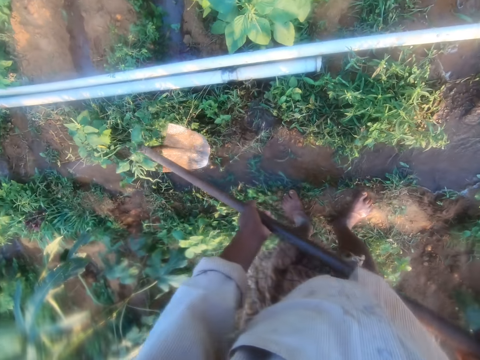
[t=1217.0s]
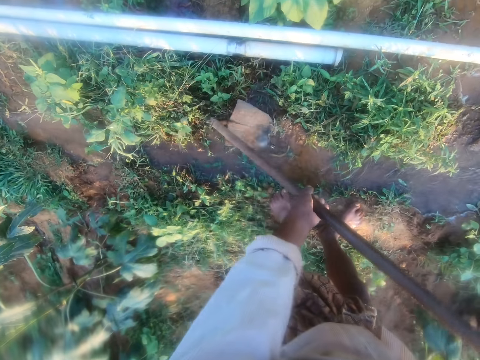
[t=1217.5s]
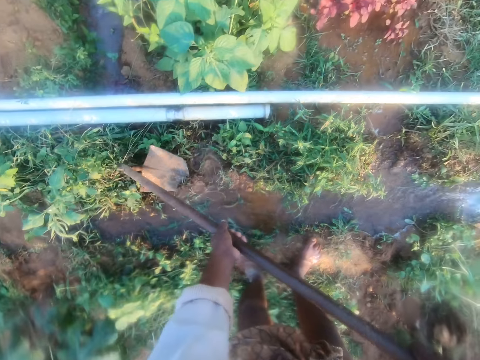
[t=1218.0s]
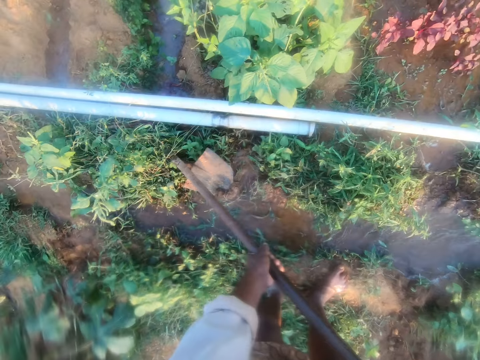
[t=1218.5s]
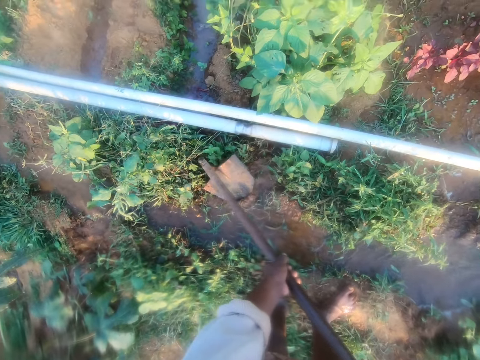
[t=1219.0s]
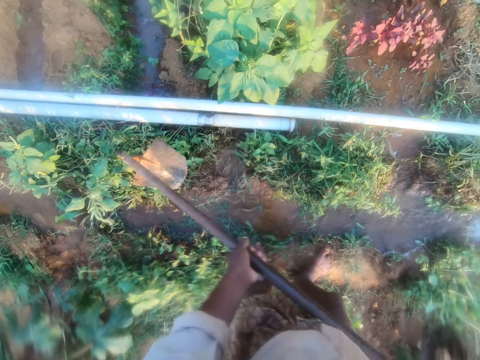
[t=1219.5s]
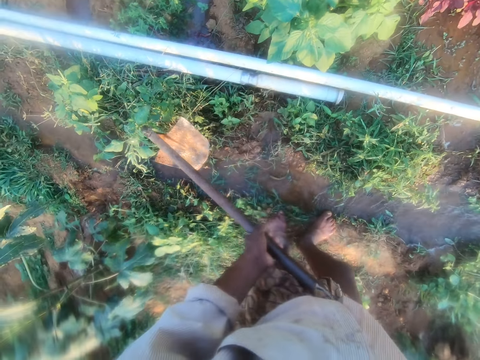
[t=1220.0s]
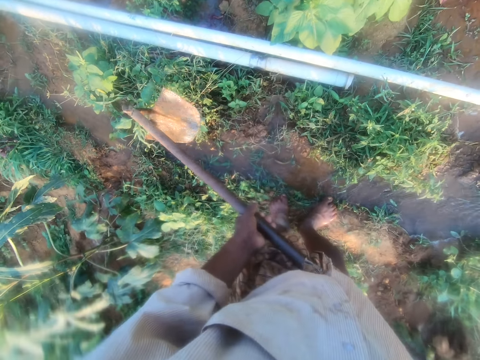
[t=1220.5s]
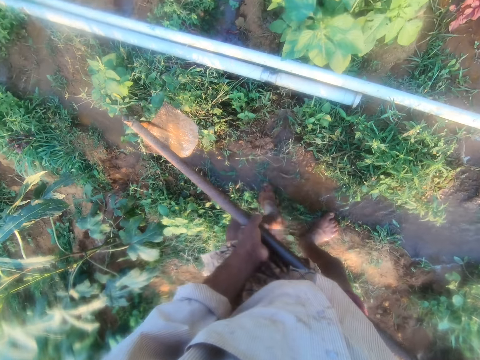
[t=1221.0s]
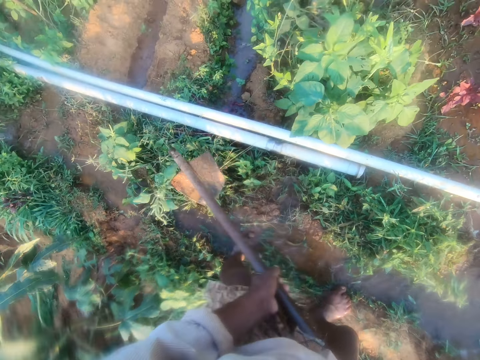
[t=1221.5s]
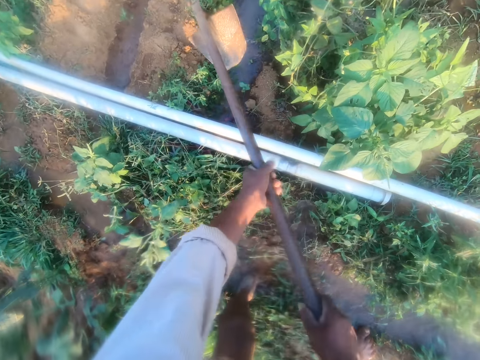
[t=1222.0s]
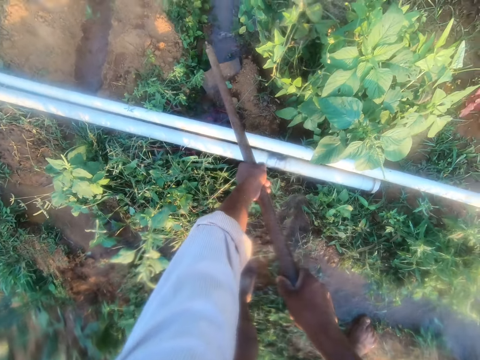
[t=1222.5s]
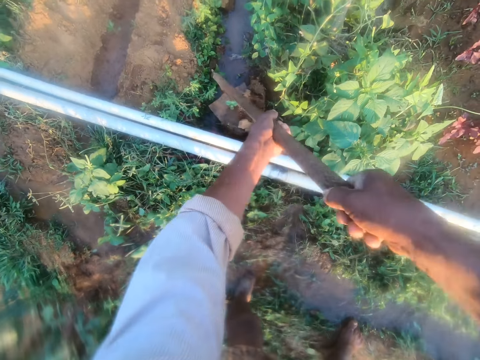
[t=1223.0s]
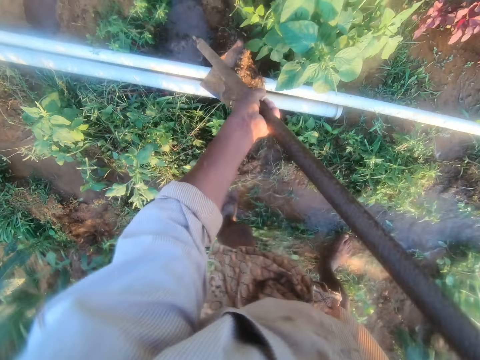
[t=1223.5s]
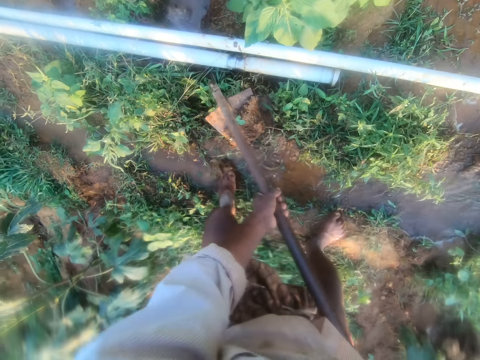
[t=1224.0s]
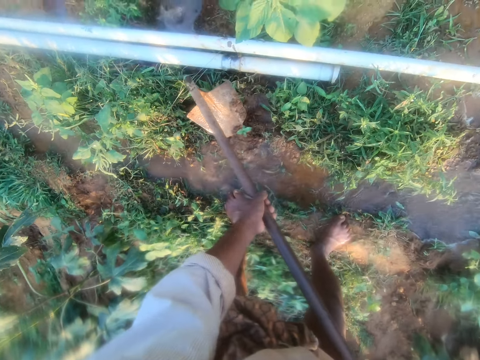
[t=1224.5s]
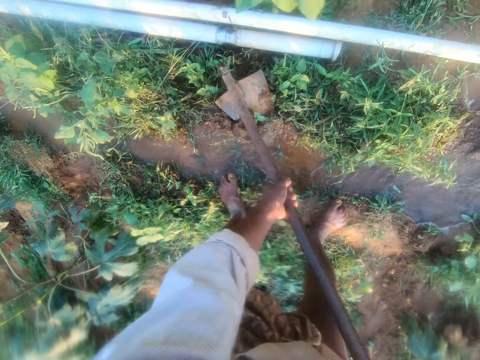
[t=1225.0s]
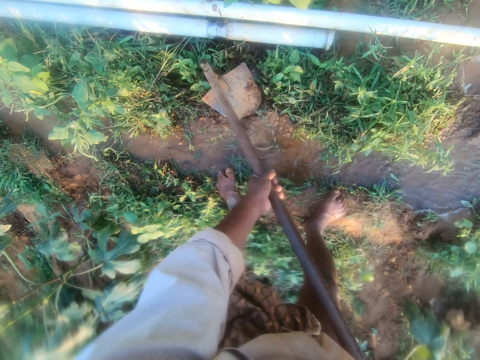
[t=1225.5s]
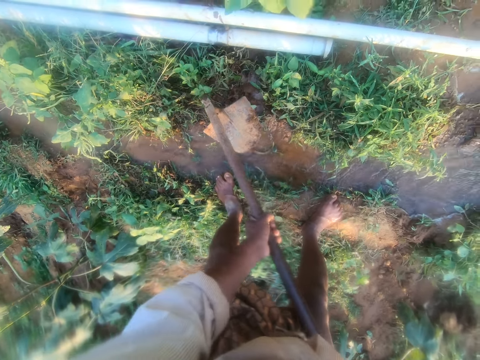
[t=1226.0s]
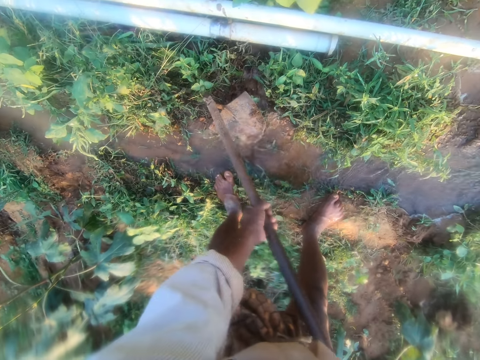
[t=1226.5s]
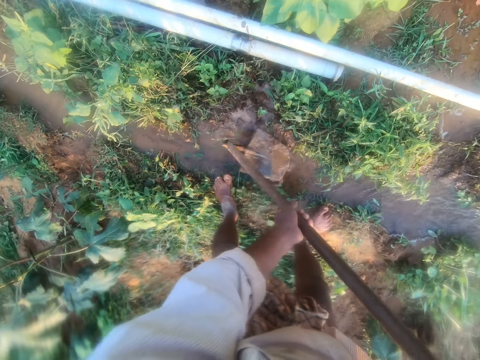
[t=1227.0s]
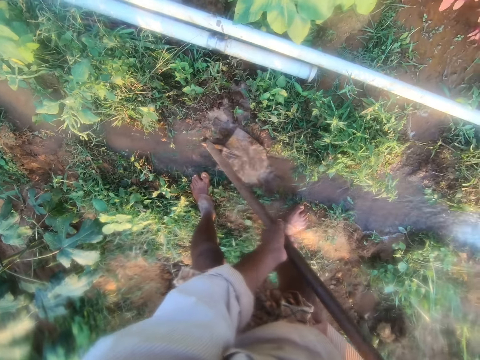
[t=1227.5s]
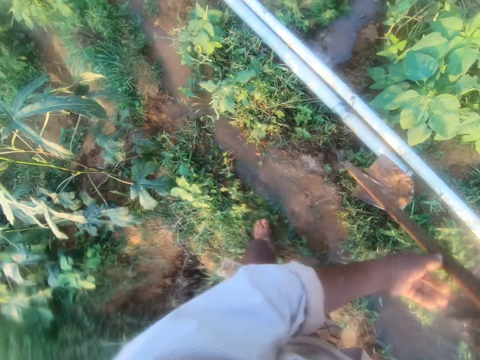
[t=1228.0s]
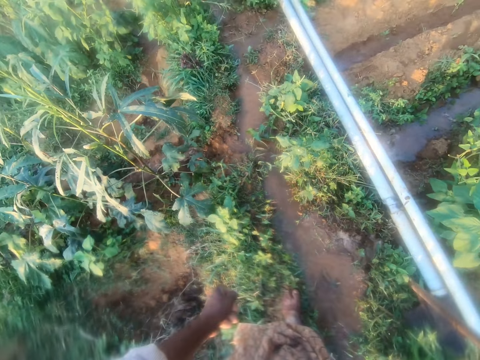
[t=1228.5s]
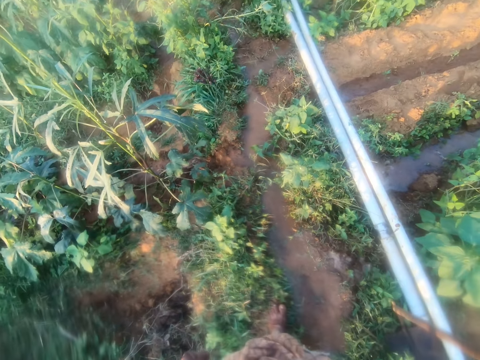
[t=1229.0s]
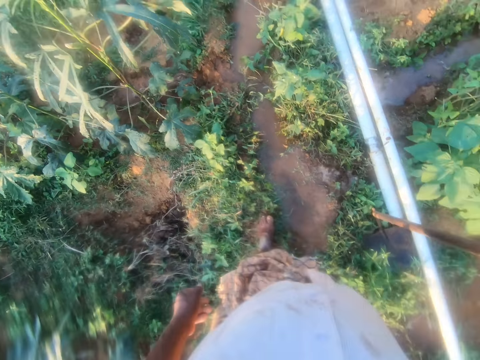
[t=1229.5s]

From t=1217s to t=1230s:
The camera wearer digs the furrow with the hoe. They scoop soil with the hoe and pour the soil with the hoe. They look around.

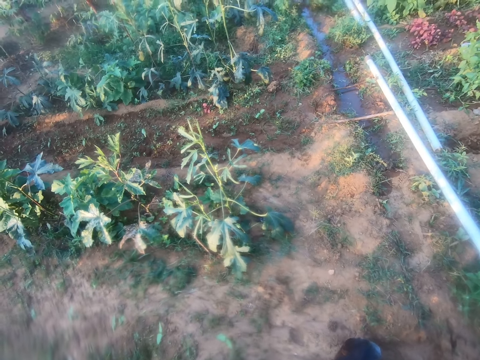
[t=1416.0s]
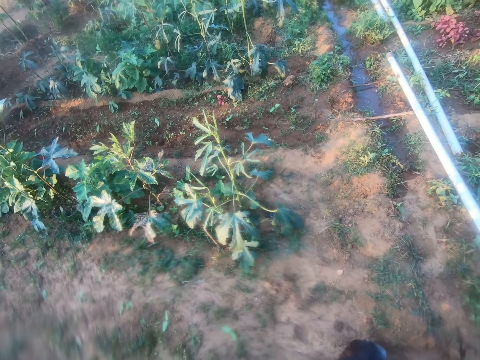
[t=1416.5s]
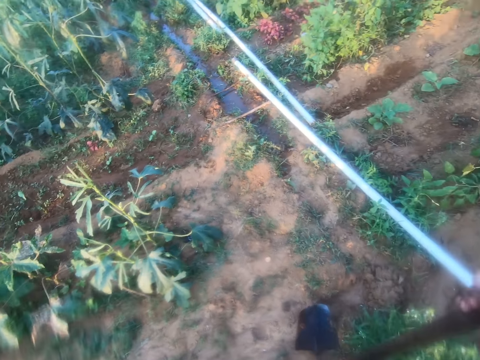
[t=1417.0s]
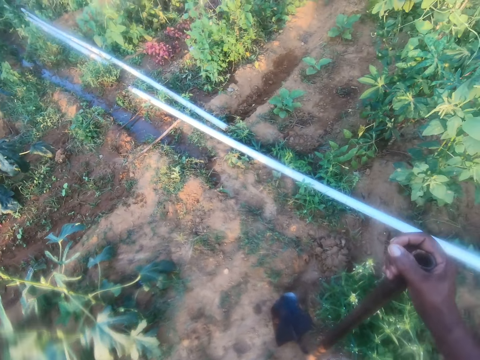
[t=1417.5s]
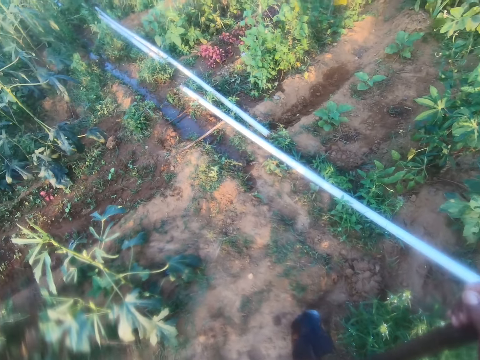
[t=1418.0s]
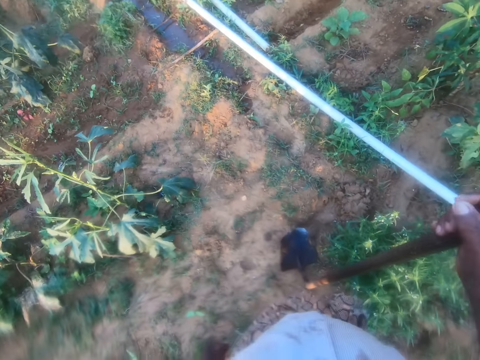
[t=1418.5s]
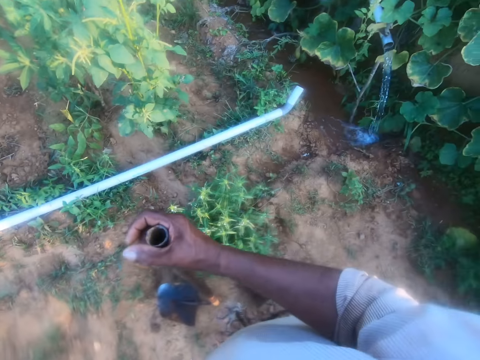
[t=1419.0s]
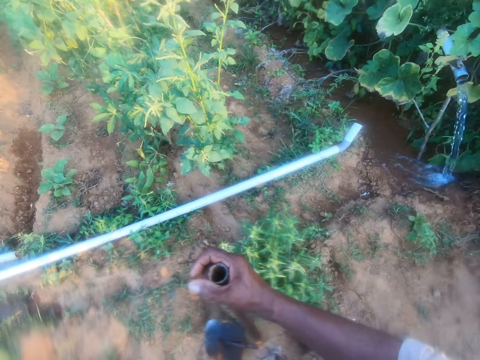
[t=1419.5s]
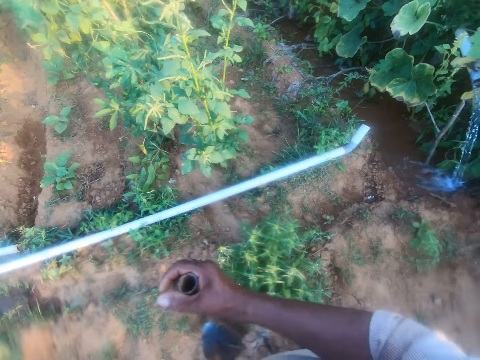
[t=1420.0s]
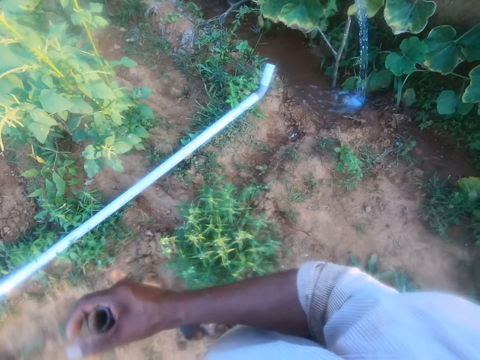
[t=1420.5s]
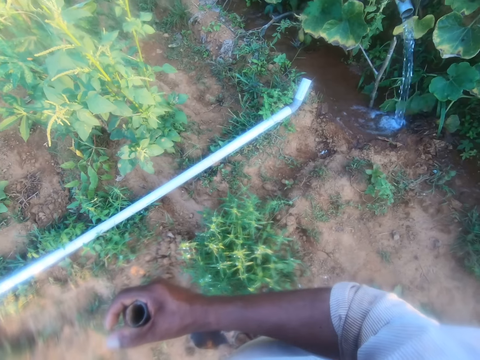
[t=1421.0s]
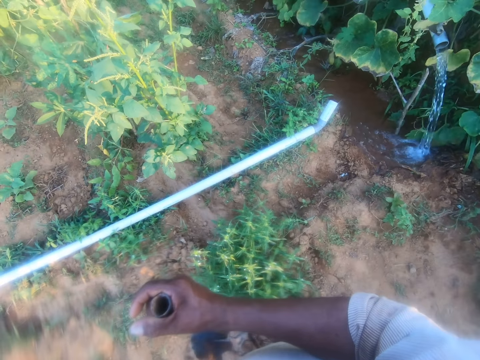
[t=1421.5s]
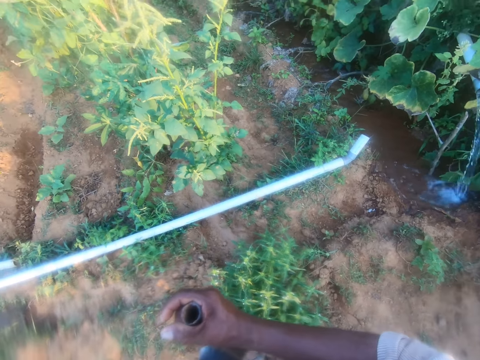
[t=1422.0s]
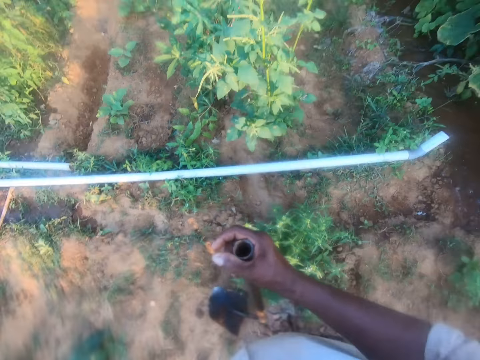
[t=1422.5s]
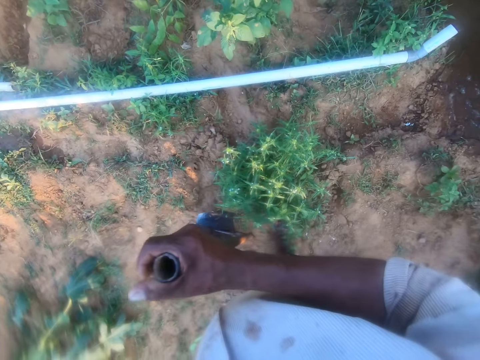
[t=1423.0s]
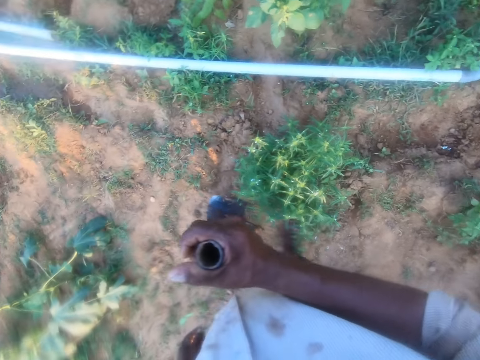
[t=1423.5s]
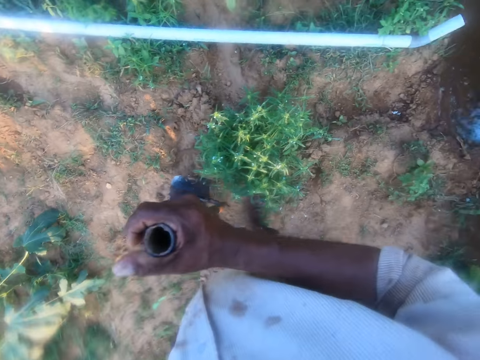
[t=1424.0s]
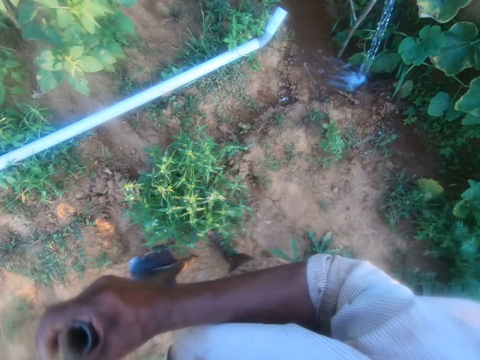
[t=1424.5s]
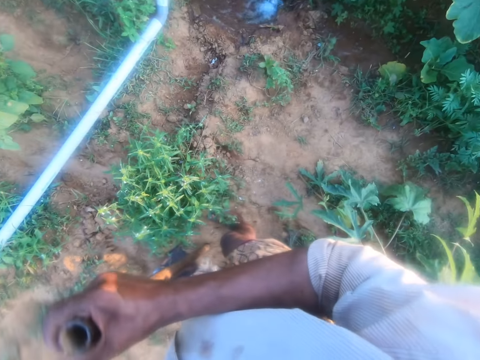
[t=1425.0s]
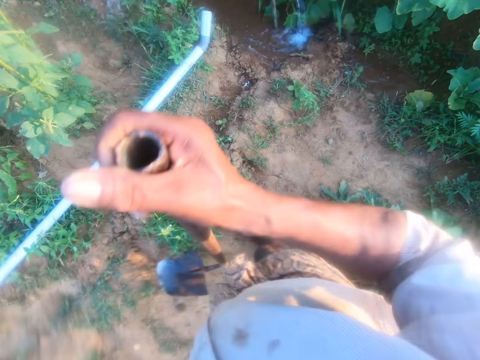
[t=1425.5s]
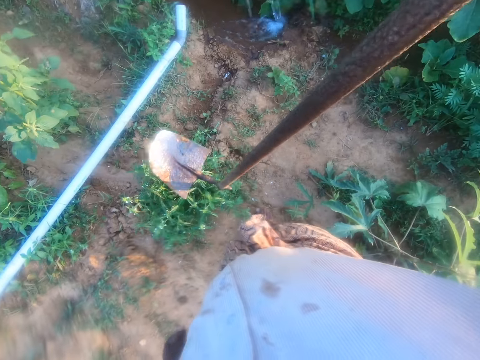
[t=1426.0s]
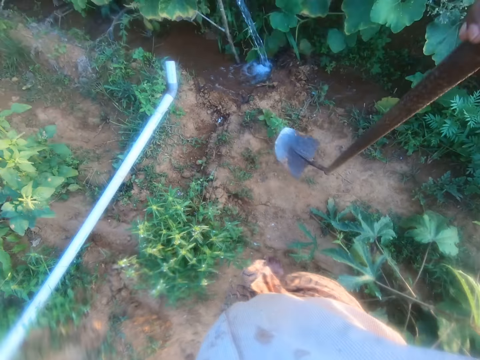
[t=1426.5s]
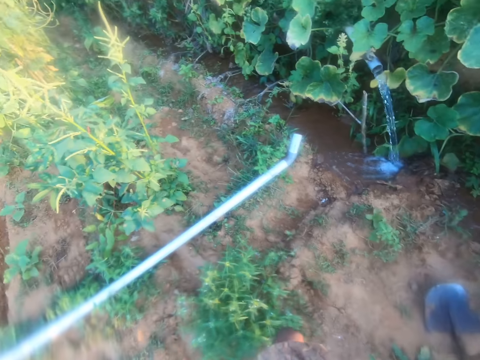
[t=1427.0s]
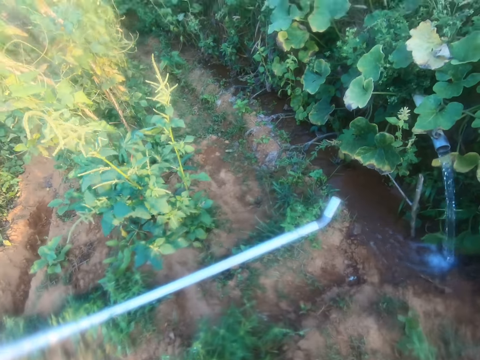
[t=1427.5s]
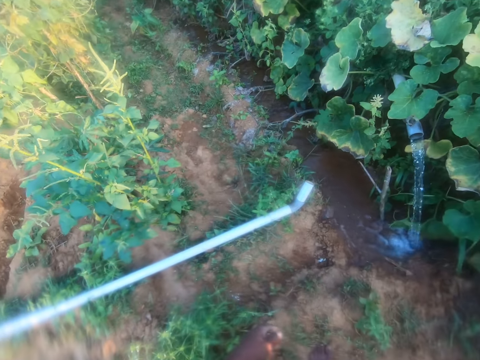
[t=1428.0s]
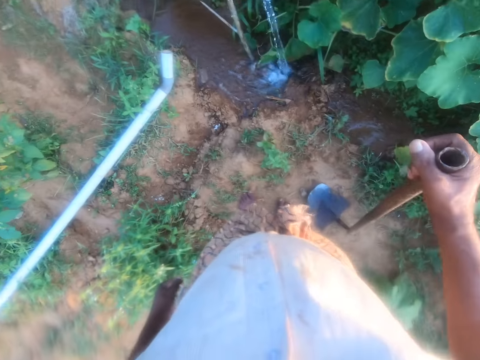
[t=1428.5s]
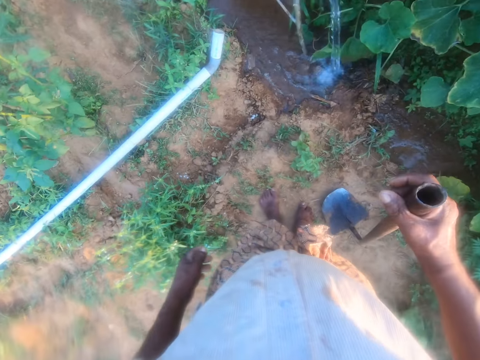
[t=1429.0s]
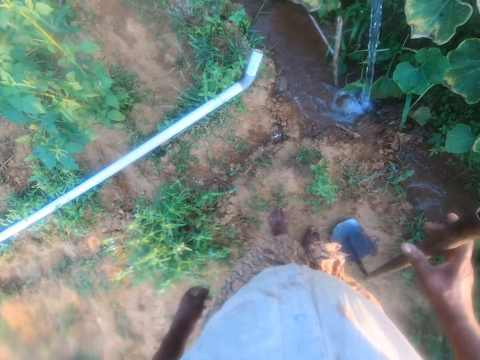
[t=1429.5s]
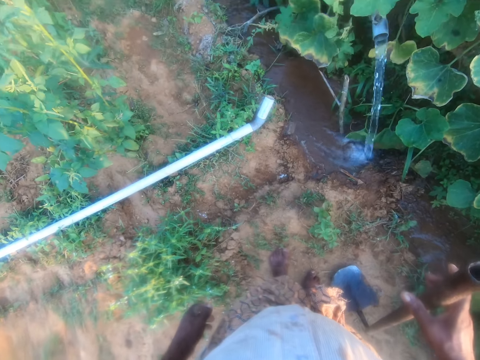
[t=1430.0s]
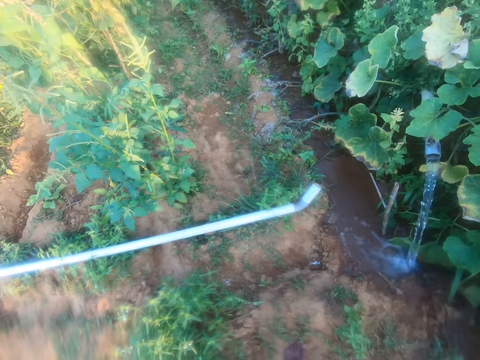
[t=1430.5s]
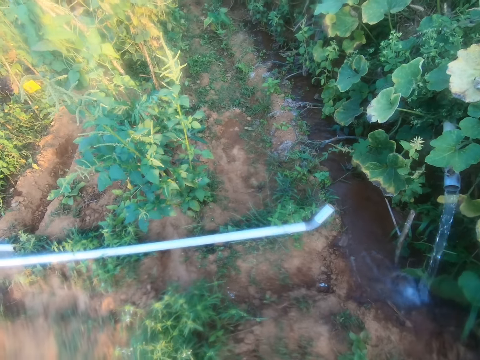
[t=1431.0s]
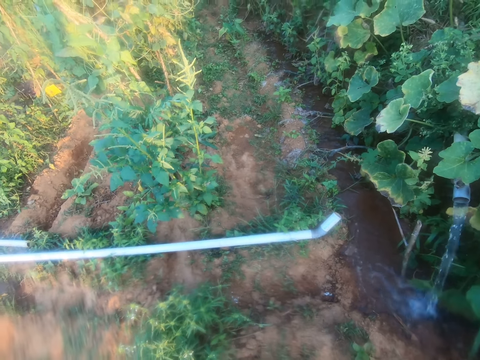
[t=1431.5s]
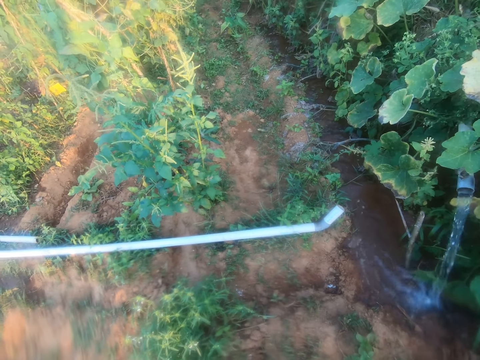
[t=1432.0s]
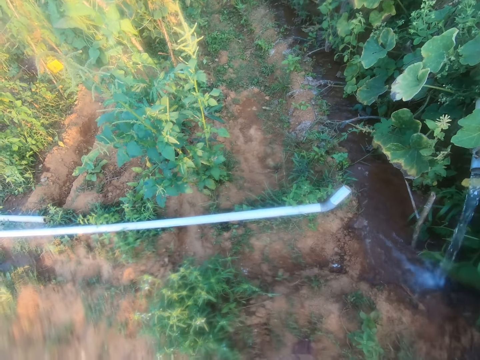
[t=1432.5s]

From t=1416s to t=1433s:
The camera wearer looks around the garden. They look around the garden again. They lift the hoe and drop the hoe on the ground. They look around. They look around the garden.
